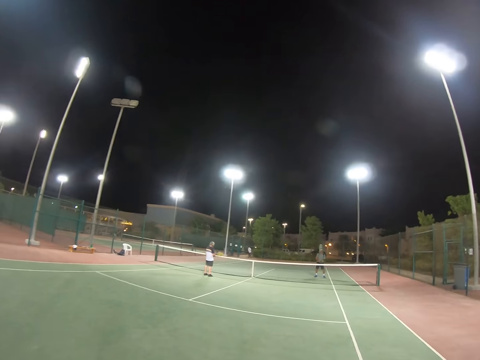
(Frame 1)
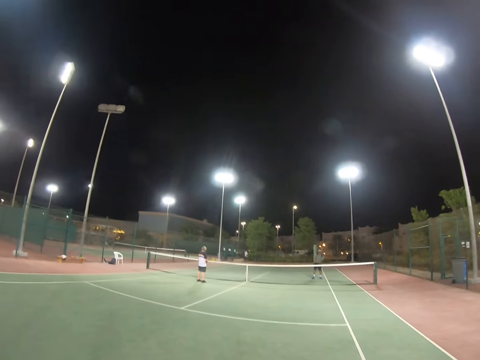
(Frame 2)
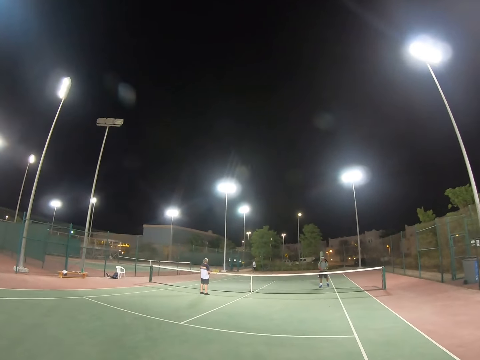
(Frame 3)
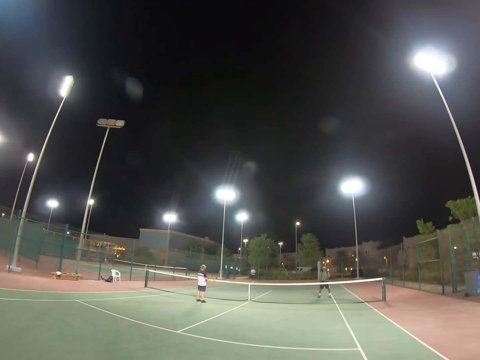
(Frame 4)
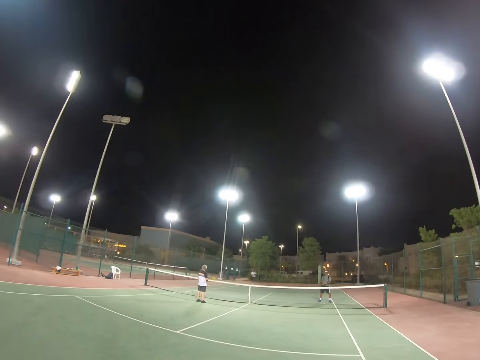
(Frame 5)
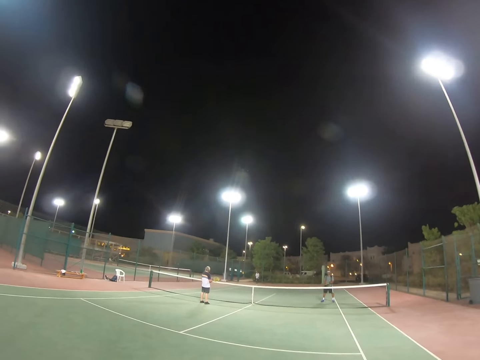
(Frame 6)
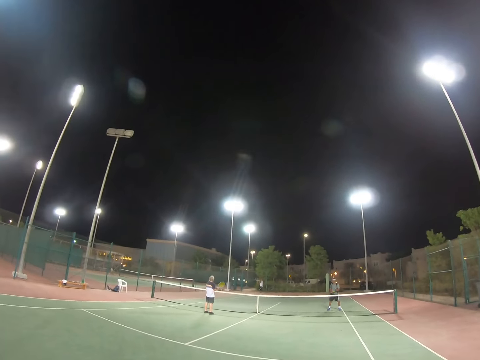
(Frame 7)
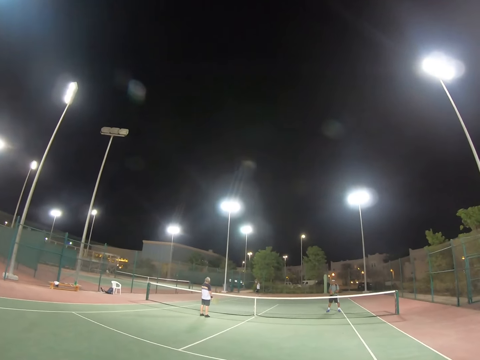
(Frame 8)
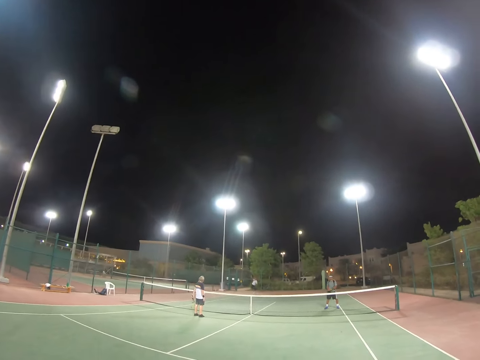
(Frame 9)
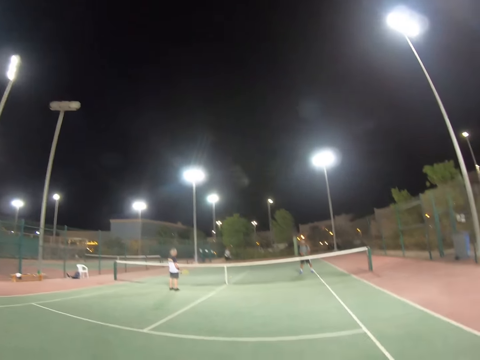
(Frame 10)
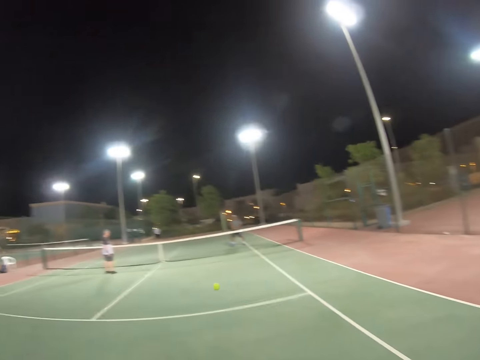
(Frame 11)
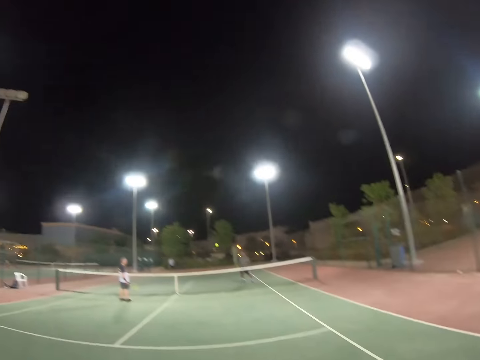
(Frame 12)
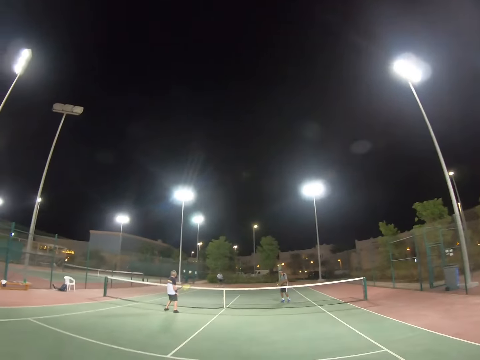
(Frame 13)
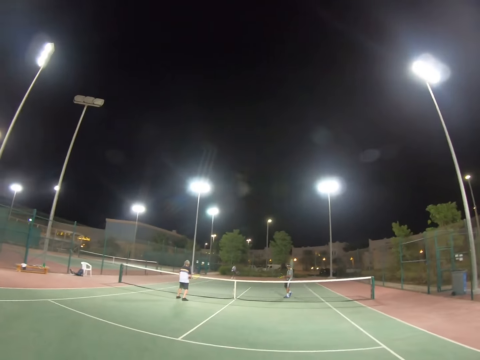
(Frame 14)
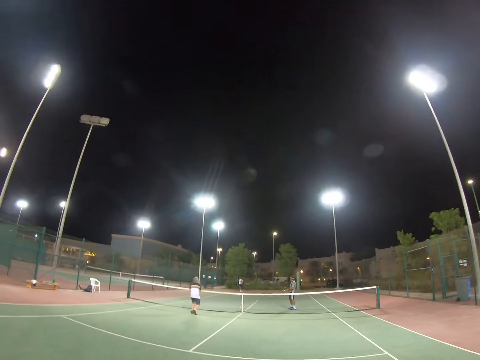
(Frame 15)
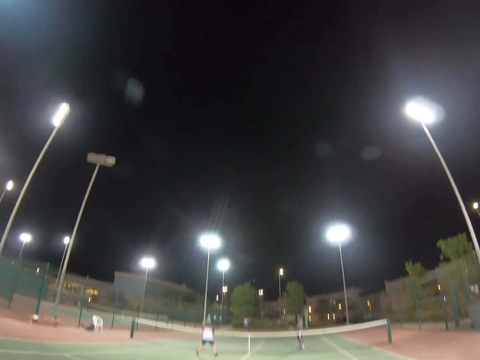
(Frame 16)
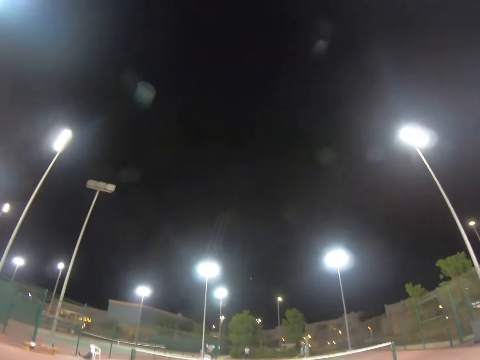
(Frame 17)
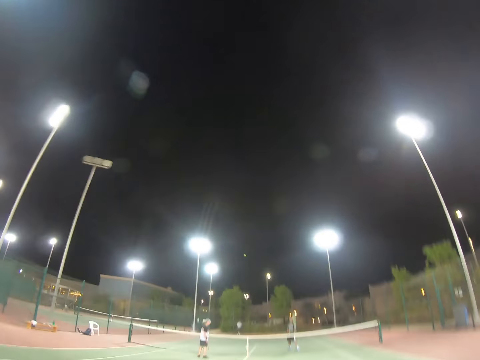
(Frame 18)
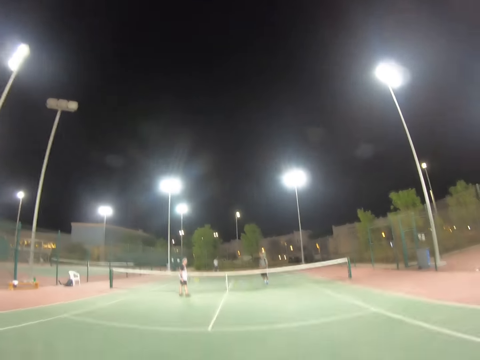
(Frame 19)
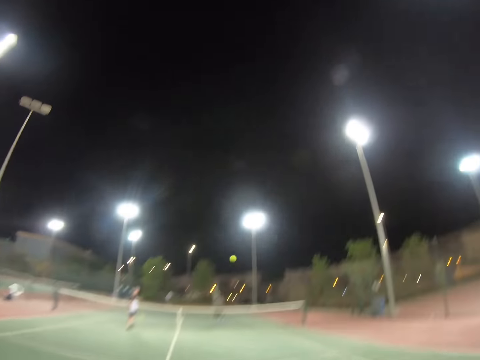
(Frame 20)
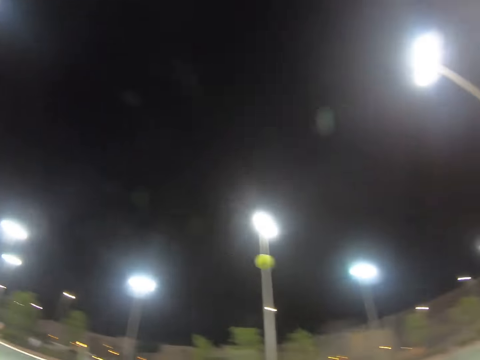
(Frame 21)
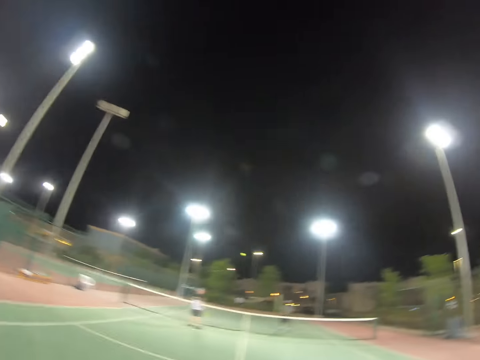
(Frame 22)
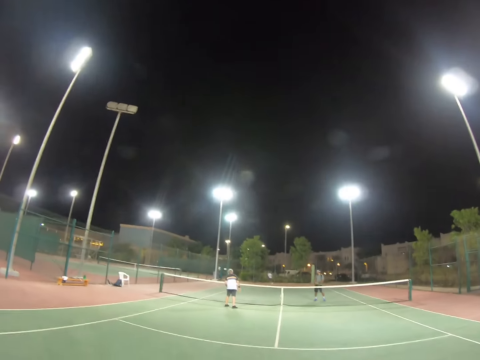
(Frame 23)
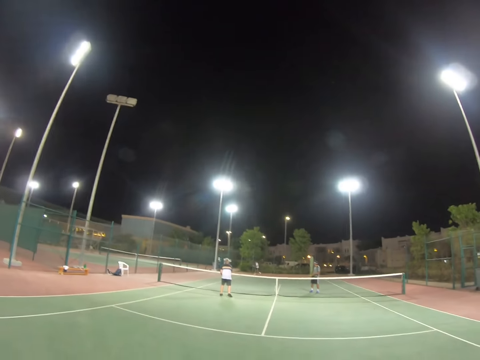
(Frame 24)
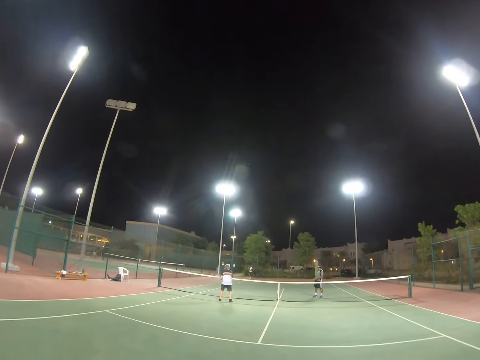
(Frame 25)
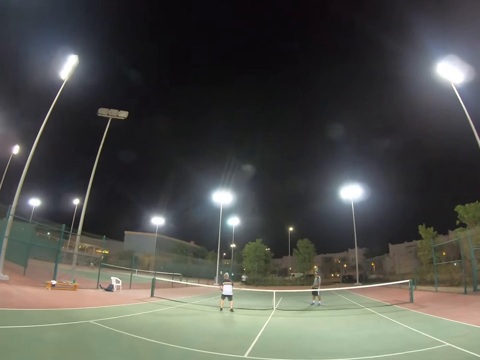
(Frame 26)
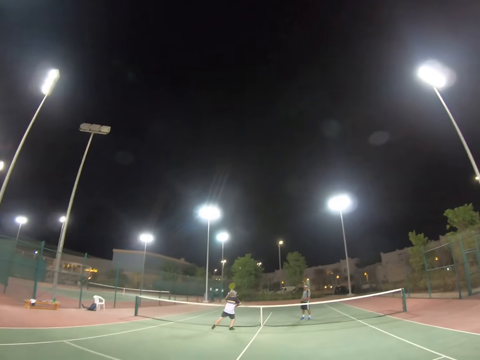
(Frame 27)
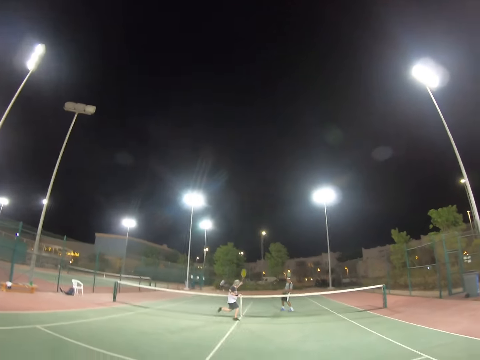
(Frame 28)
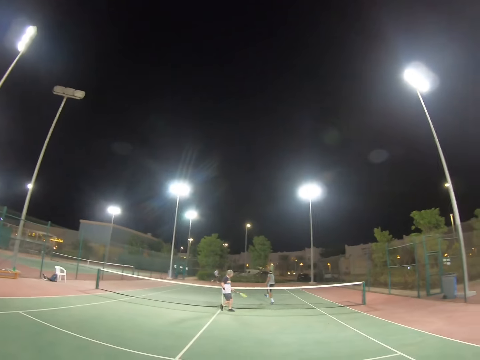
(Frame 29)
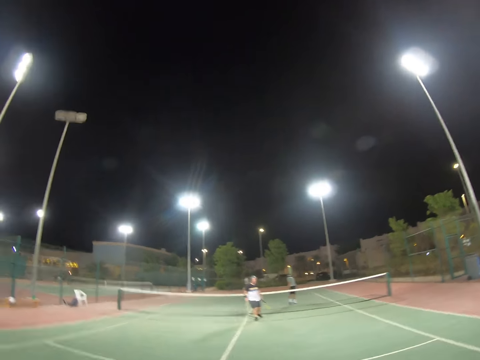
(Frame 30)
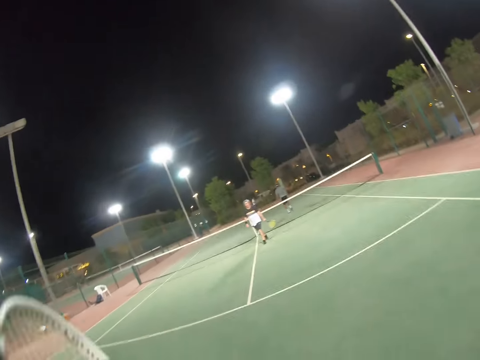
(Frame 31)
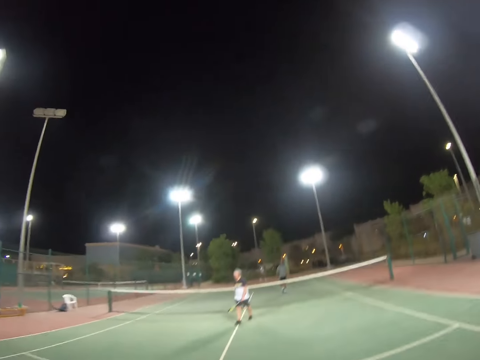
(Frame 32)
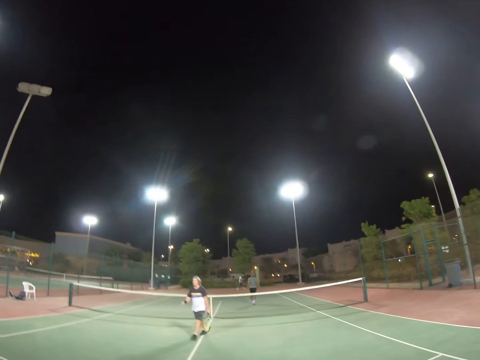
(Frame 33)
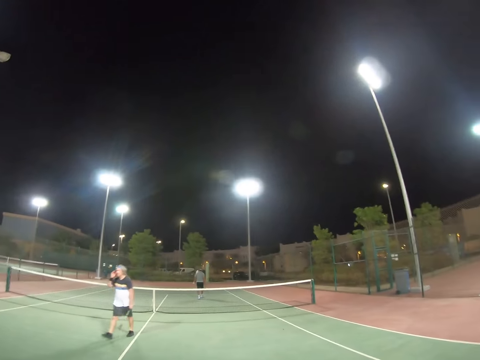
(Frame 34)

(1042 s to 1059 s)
A man gets ready to take the ball. The man takes the ball. The man serves the ball. A person hits the ball with a racket. The camera wearer hits the ball. The first man hits the ball. The camera wearer hits the ball. The first man hits the ball. Another man hits the ball with a racket. Another man swings his racket. The camera wearer raises the racket. The second man walks.

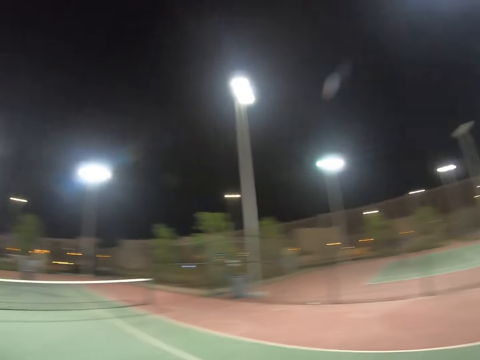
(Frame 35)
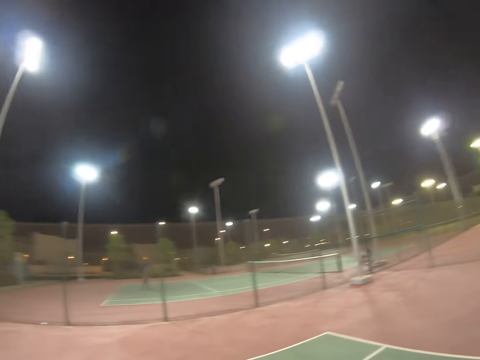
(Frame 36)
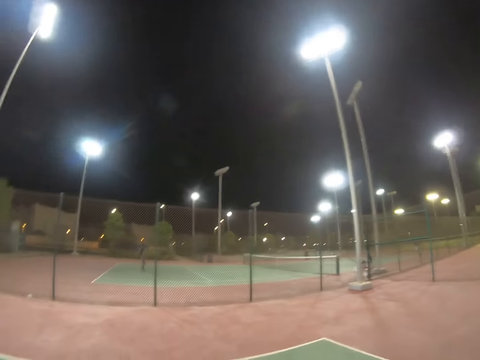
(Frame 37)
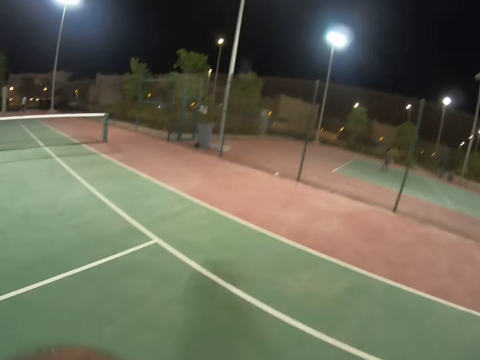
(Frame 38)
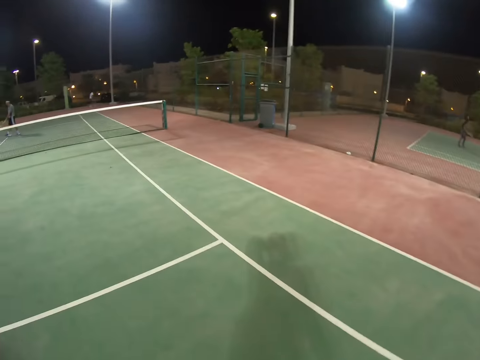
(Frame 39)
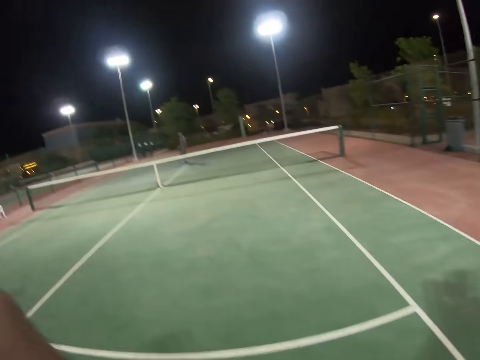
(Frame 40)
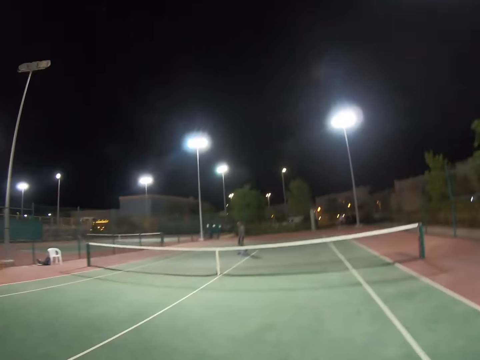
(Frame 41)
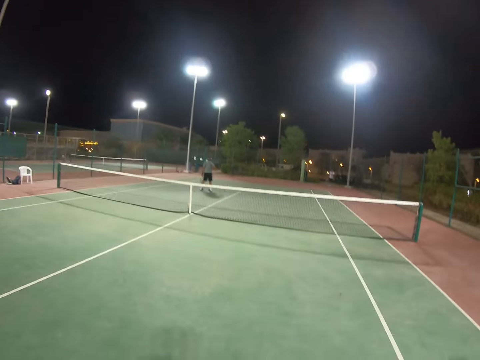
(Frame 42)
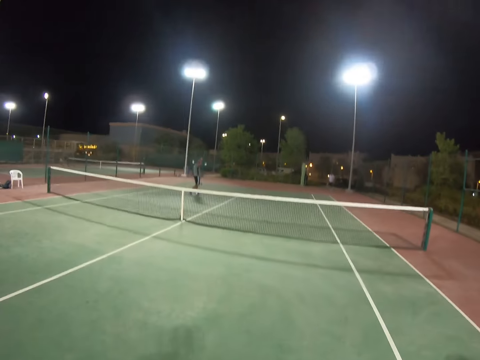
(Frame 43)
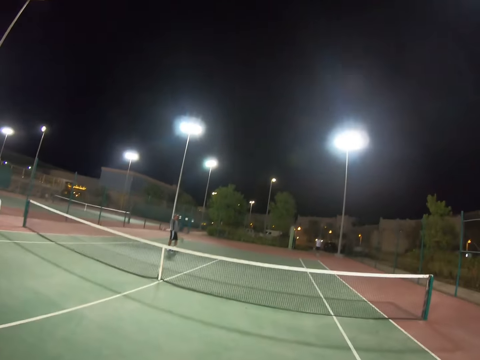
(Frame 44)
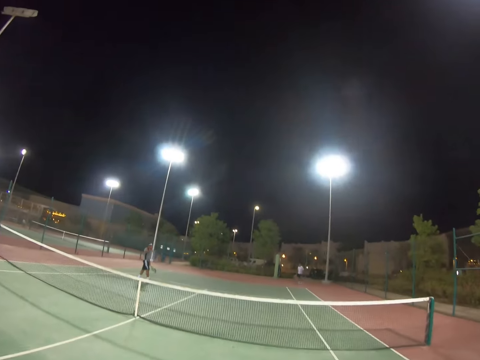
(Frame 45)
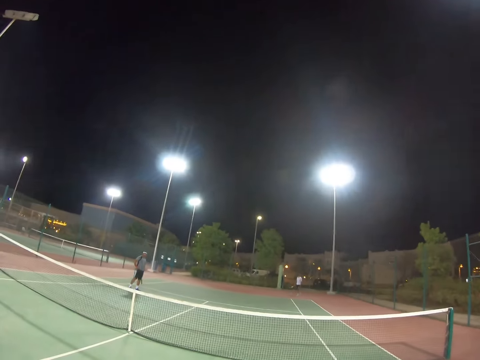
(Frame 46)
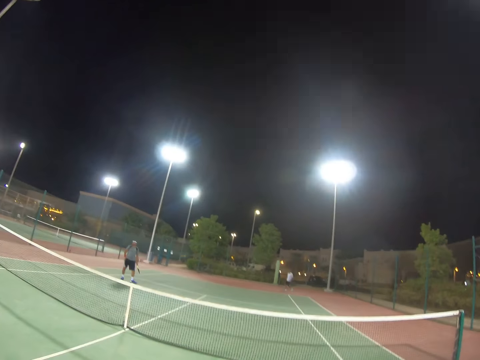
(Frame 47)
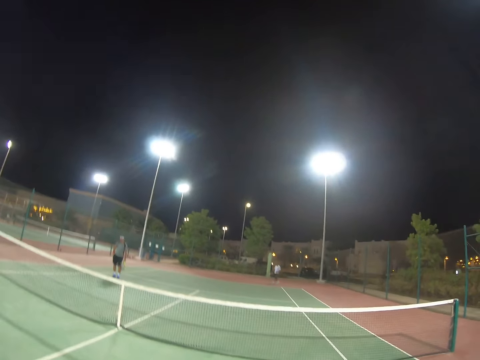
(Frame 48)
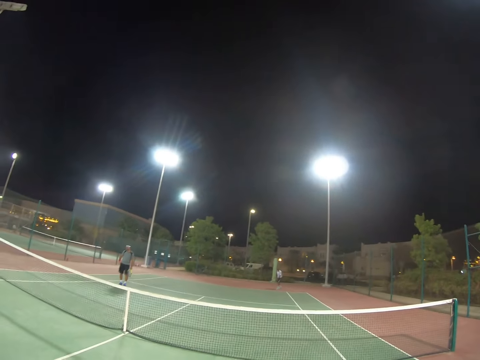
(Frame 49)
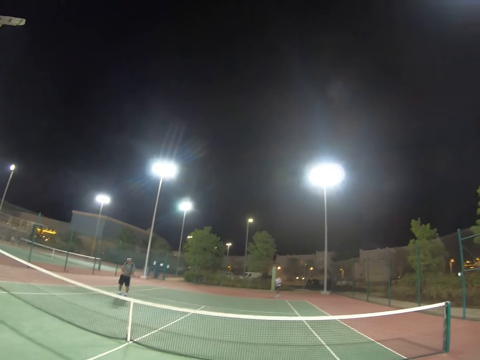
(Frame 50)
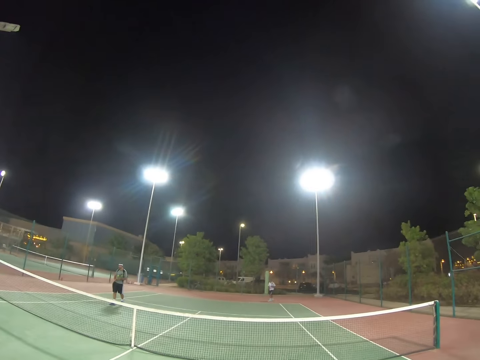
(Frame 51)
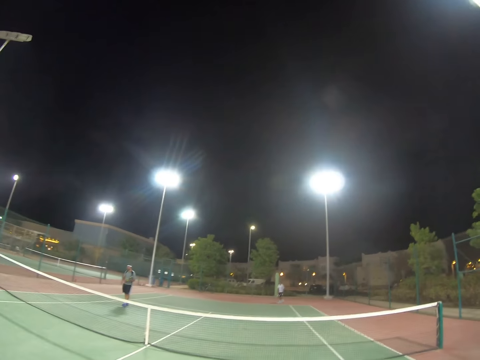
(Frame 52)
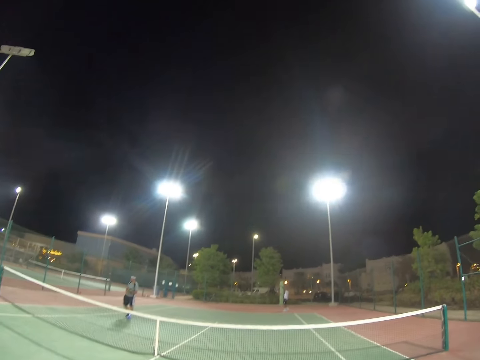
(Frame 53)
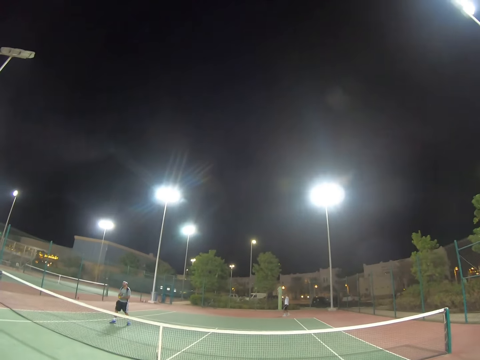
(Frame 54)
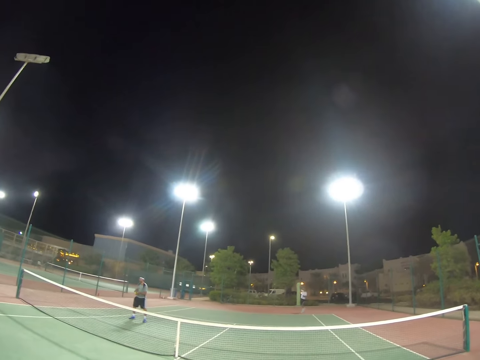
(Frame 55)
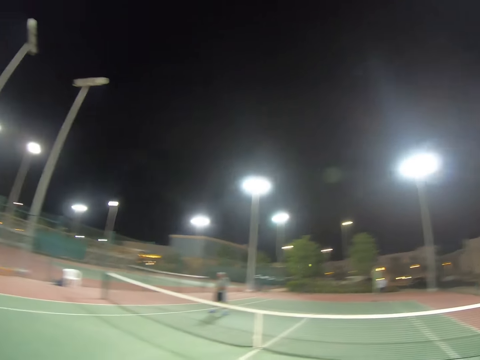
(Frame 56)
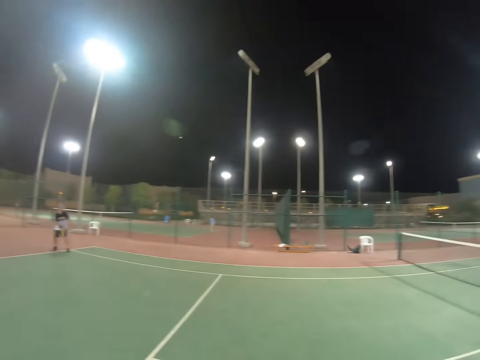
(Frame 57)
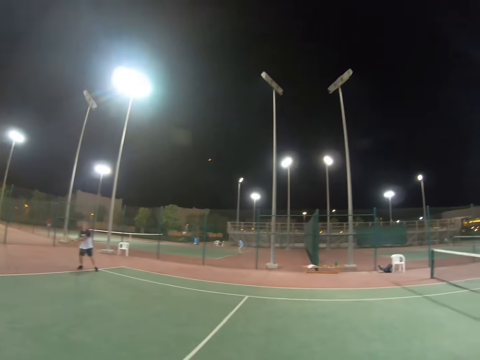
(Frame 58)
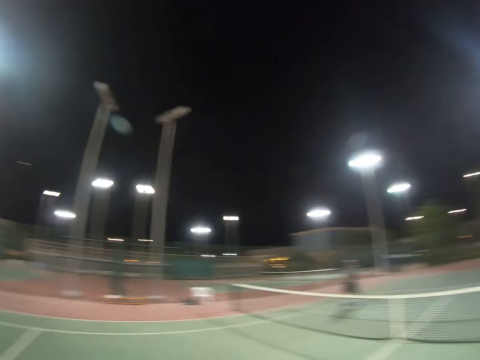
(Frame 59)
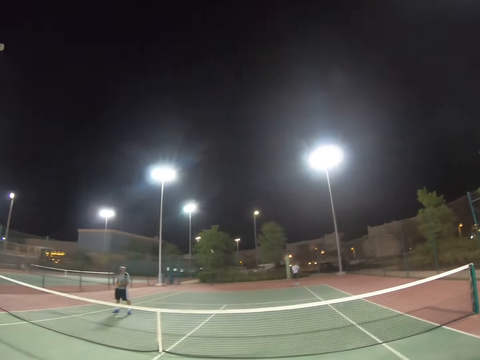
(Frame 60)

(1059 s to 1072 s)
The camera wearer raises a hand. A man walks. The camera wearer walks. A person gets ready to take the ball. Another man walks. That man serves the ball. Another man hits the ball with a racket.
